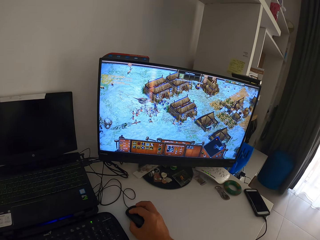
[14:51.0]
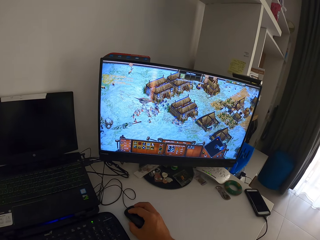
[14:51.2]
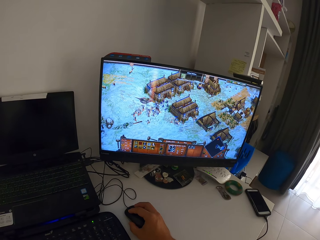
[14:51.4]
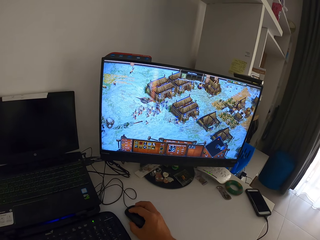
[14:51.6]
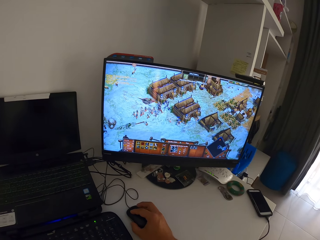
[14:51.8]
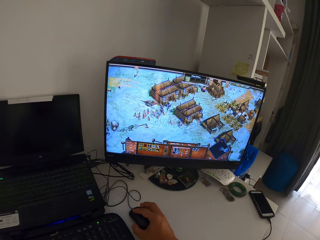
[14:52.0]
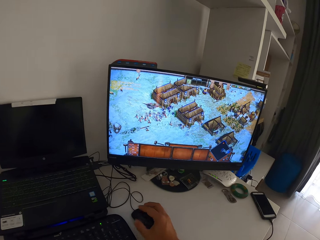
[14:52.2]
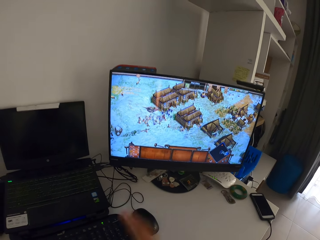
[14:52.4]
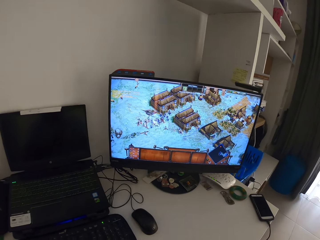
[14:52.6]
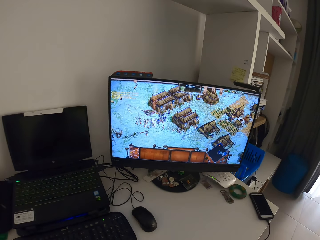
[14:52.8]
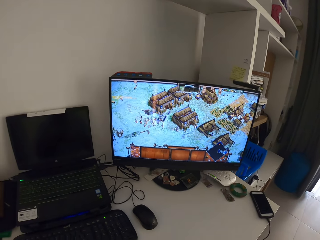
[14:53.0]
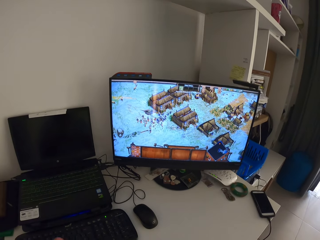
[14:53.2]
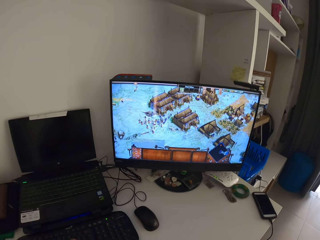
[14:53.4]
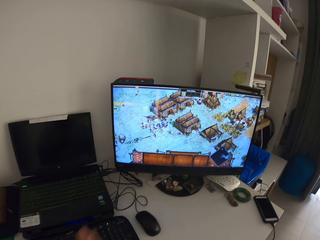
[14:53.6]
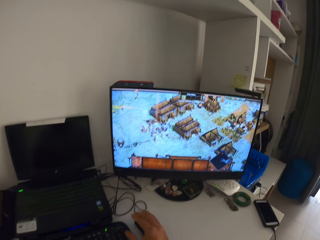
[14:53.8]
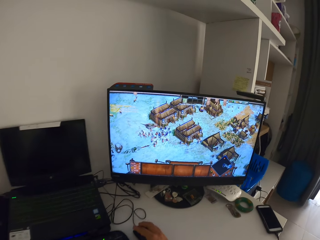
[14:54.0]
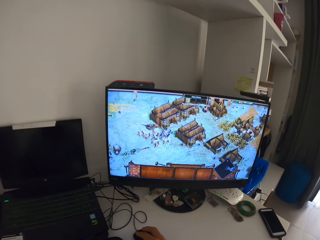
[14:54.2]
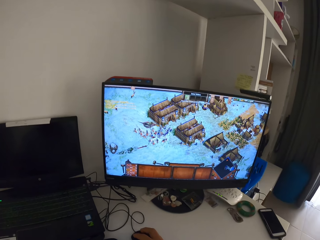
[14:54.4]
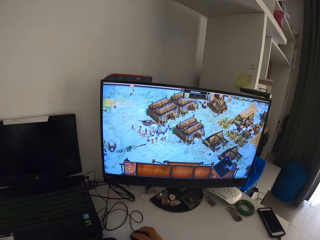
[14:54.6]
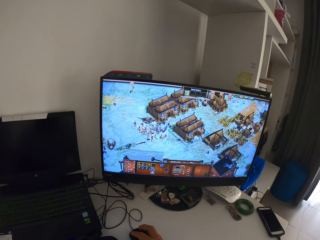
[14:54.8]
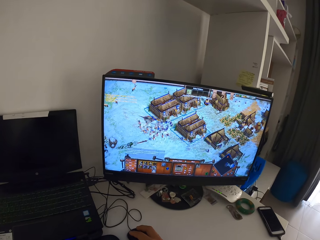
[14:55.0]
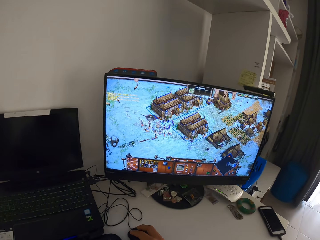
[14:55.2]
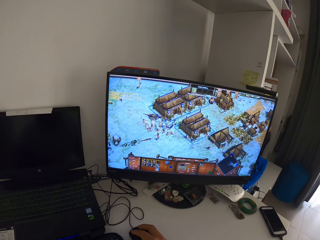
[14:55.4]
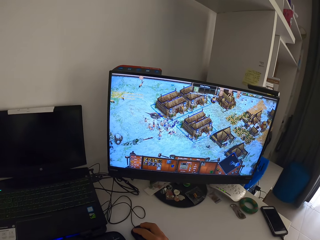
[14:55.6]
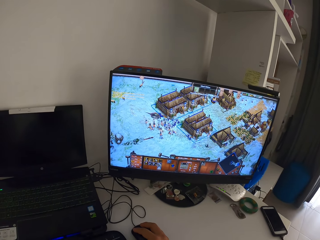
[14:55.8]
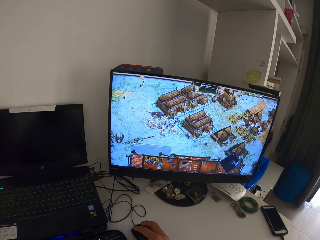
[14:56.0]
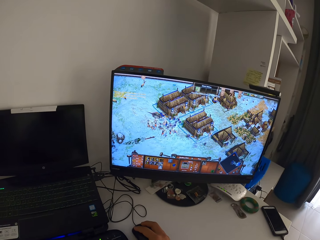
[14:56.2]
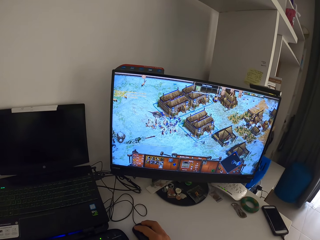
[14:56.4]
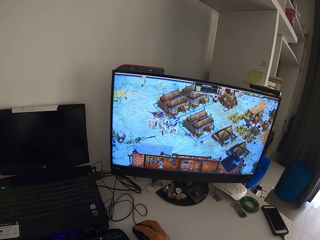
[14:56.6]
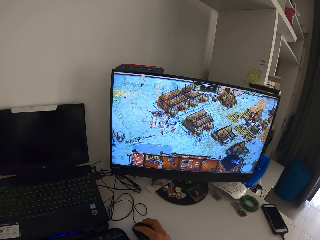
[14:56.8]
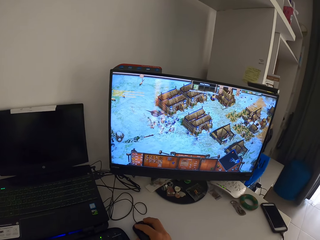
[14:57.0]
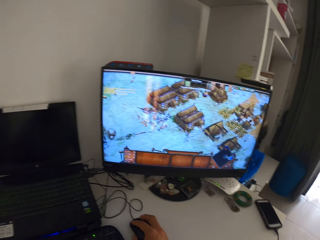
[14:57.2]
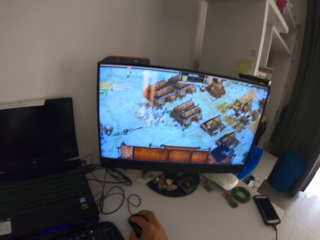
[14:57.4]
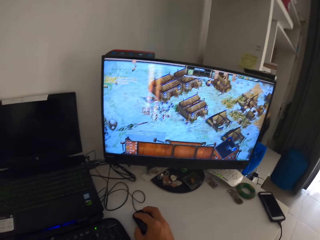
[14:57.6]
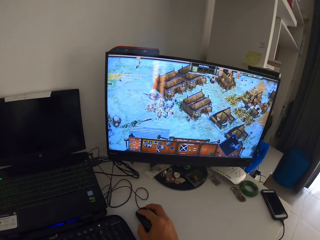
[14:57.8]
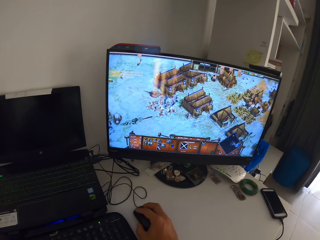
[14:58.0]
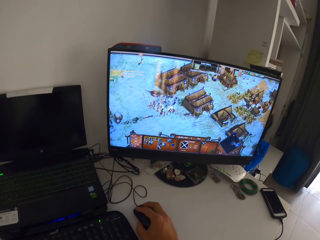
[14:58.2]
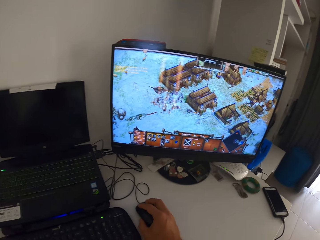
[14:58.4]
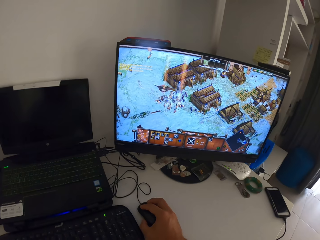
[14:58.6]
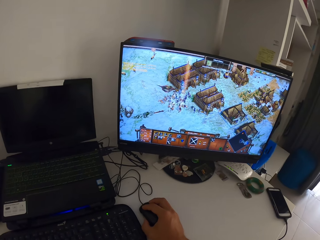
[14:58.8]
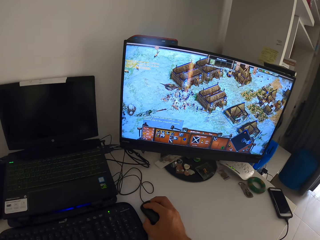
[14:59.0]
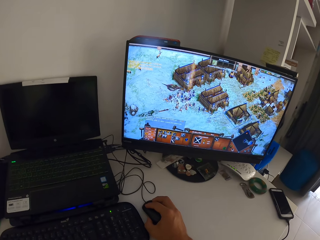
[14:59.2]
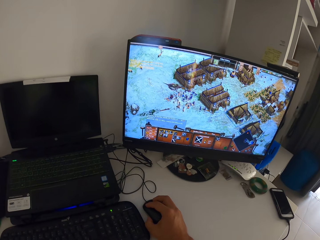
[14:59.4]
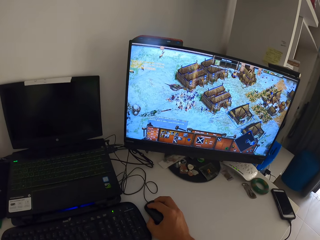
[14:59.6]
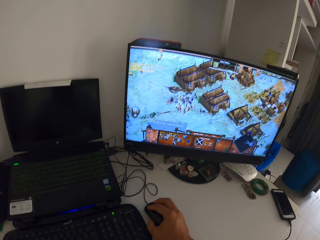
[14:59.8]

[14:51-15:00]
The camera wearer rubs his left hand with his right hand. He clicks on the computer mouse with his right hand. He plays the computer game on the monitor with the computer mouse in his right hand and the keyboard.

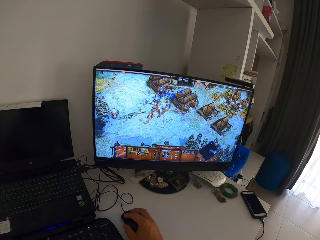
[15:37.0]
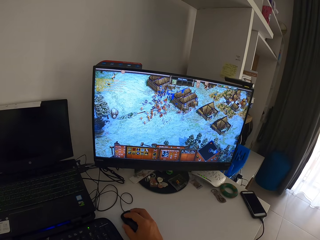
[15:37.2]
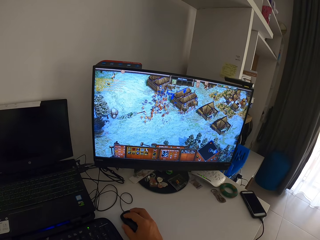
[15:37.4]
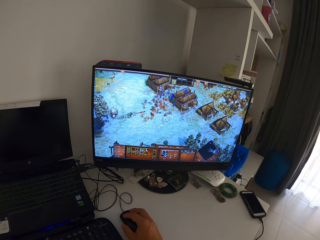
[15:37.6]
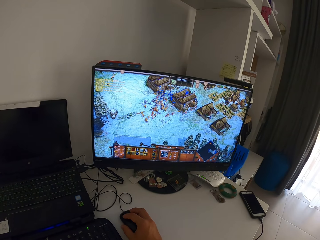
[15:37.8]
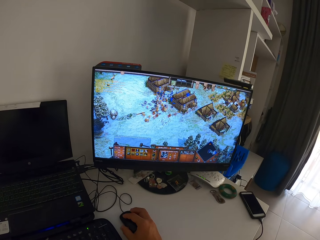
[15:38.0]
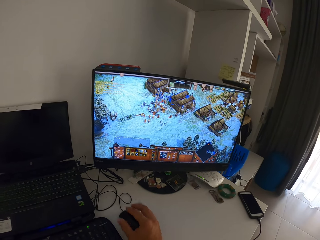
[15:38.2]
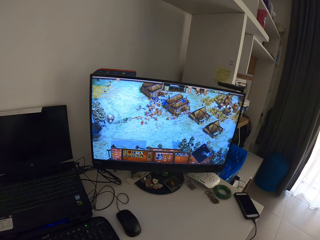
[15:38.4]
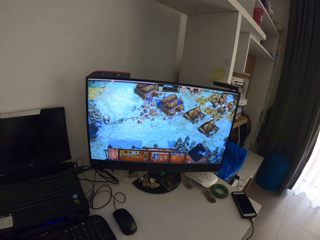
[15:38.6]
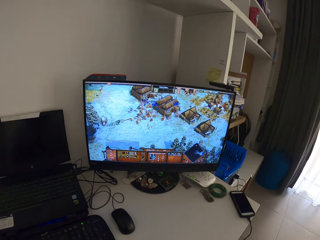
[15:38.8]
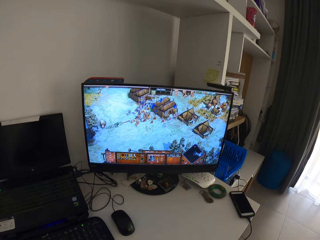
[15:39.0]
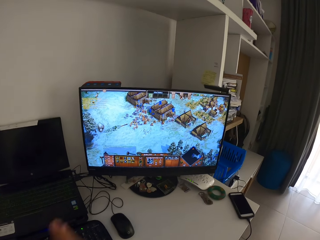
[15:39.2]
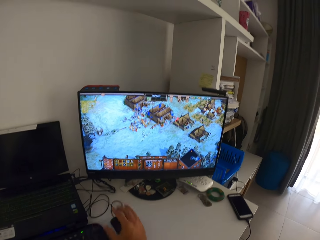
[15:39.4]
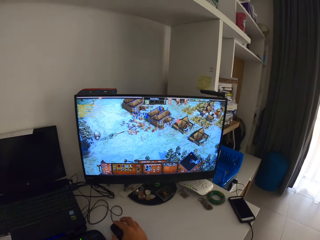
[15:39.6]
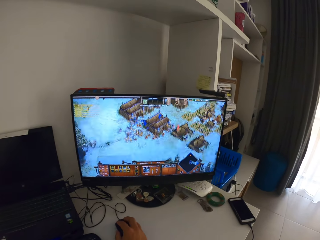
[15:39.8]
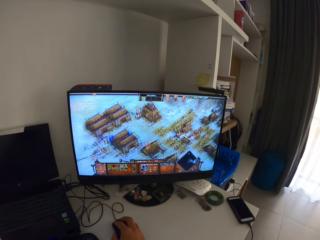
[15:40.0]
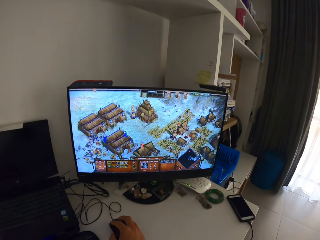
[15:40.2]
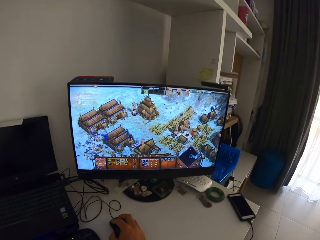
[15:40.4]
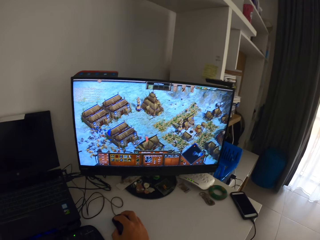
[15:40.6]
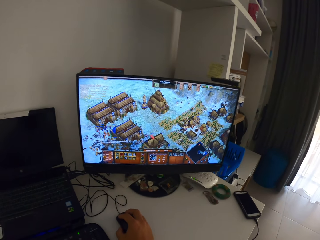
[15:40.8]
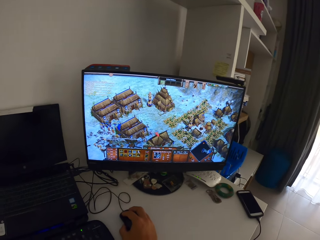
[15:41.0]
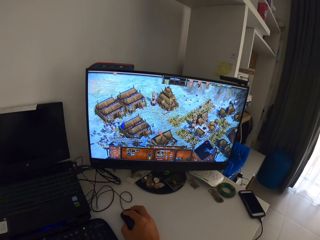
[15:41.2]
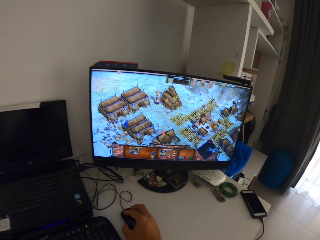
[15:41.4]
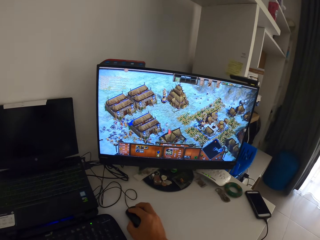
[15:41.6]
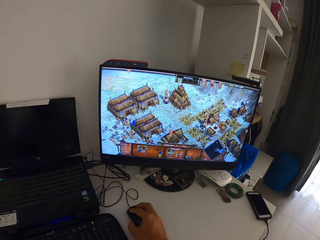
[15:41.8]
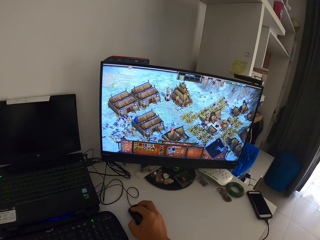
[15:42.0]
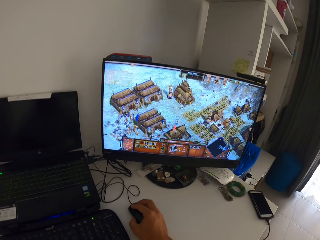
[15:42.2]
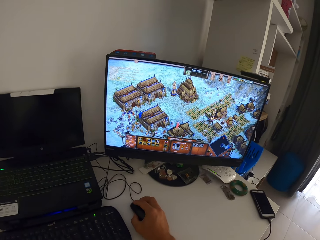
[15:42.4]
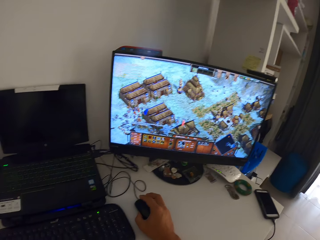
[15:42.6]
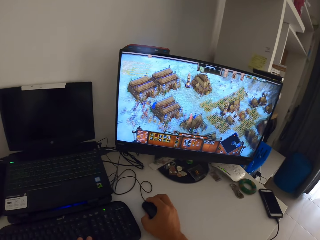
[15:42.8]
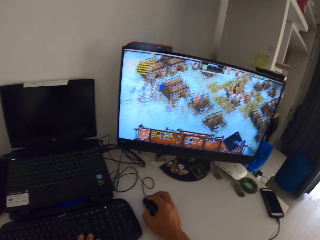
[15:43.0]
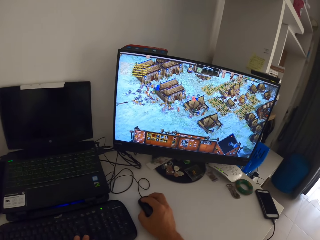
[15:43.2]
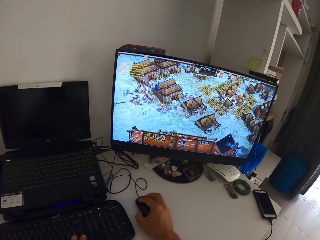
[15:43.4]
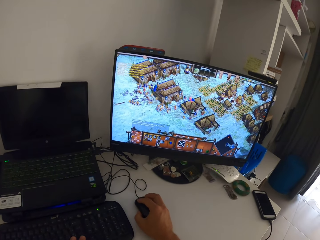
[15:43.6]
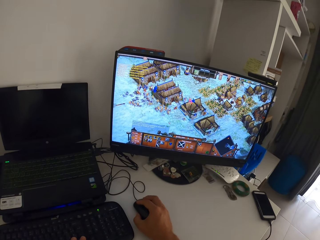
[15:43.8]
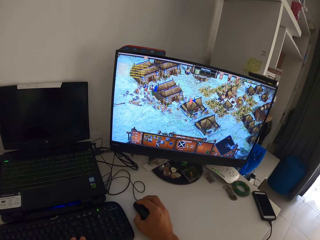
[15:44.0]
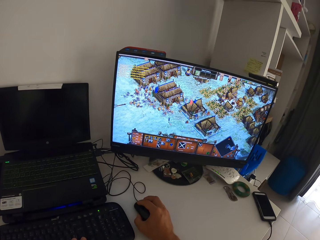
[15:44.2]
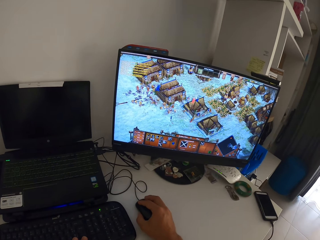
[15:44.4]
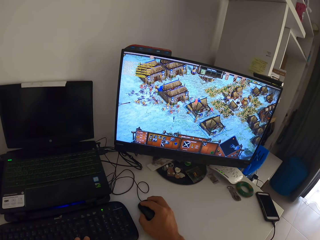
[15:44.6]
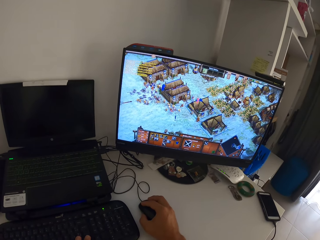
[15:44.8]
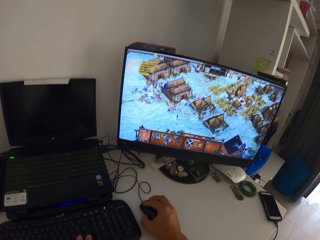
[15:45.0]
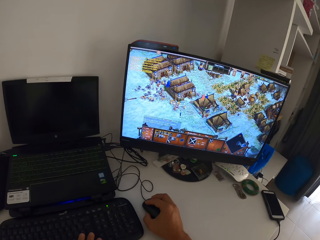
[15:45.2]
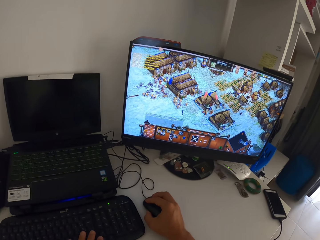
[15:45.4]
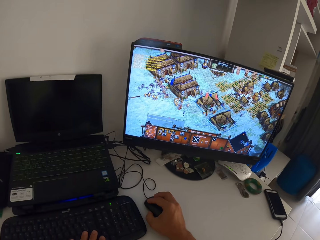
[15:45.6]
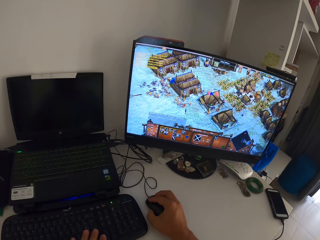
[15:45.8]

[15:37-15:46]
The camera wearer rubs his left hand with his right hand. He clicks on the computer mouse with his right hand. He plays the computer game on the monitor with the computer mouse in his right hand and the keyboard.
